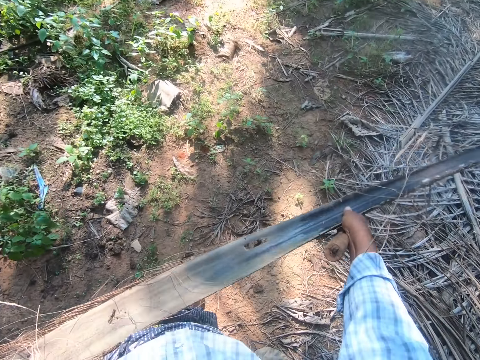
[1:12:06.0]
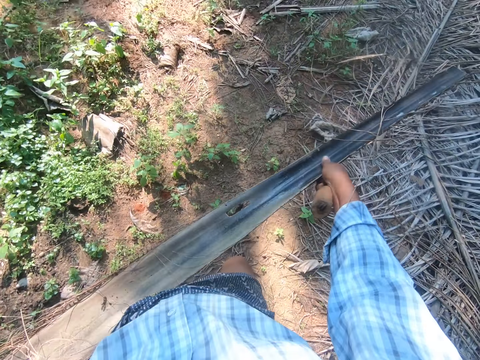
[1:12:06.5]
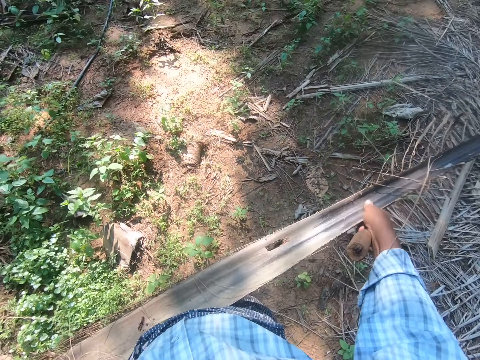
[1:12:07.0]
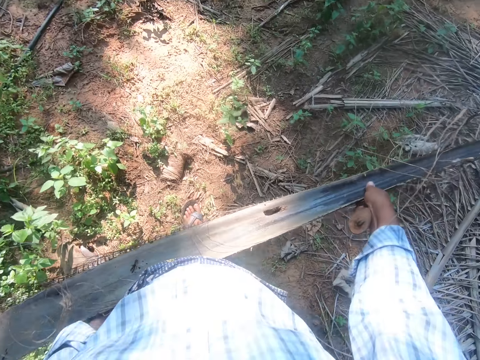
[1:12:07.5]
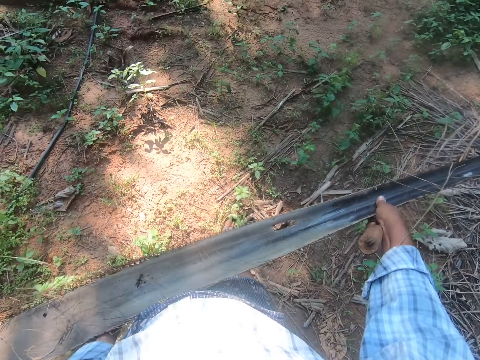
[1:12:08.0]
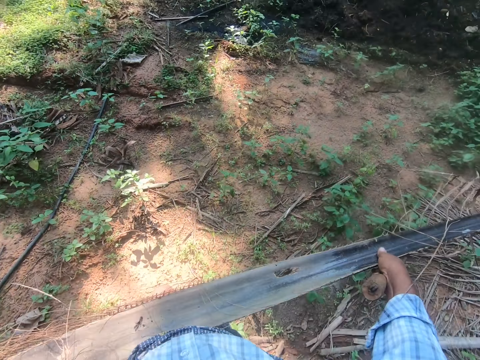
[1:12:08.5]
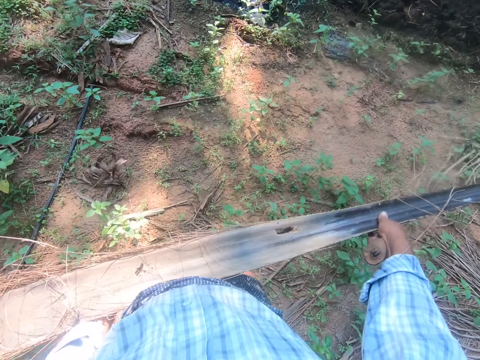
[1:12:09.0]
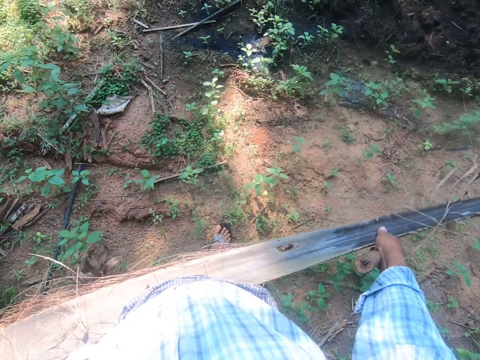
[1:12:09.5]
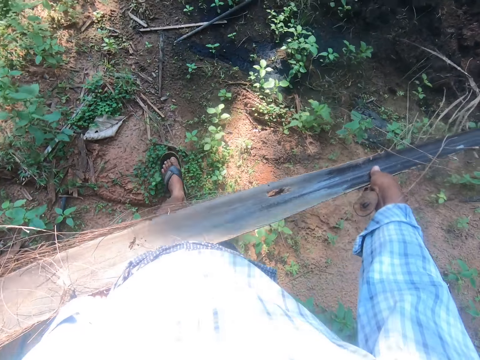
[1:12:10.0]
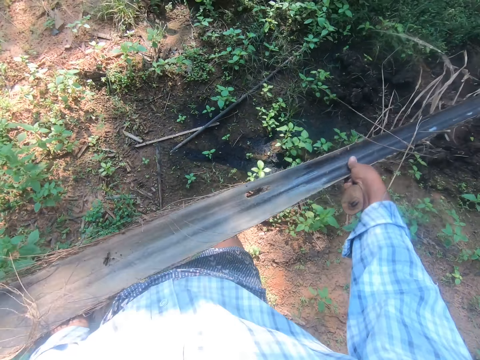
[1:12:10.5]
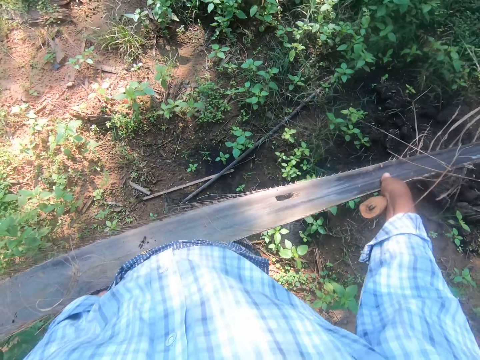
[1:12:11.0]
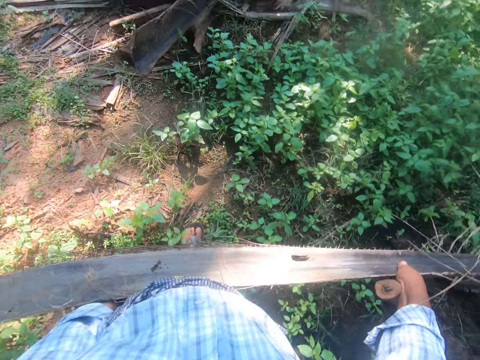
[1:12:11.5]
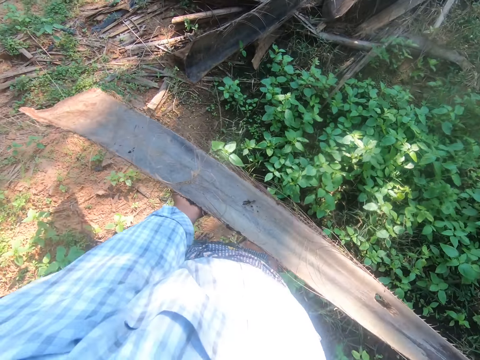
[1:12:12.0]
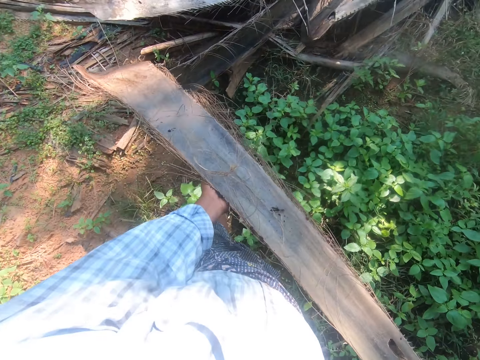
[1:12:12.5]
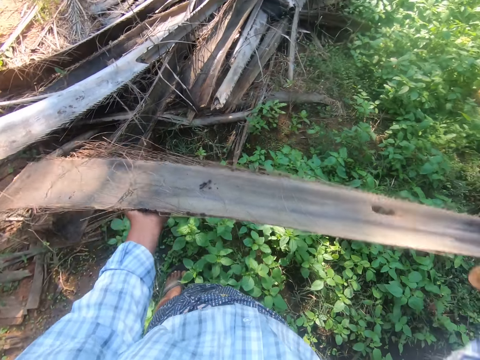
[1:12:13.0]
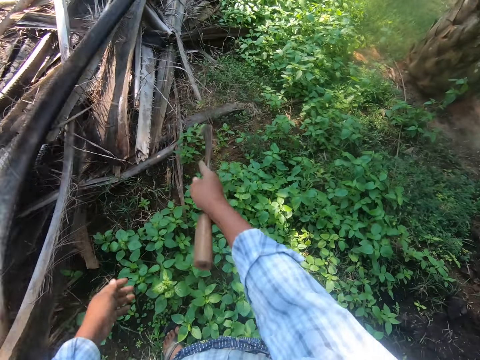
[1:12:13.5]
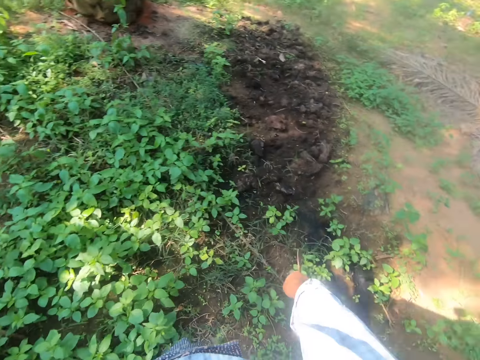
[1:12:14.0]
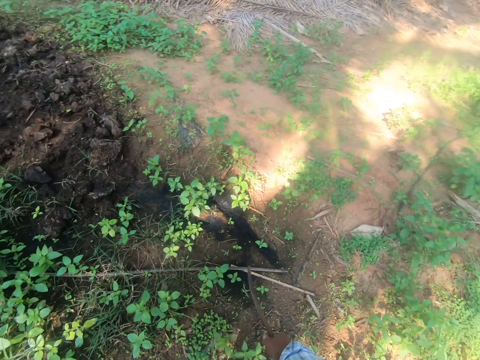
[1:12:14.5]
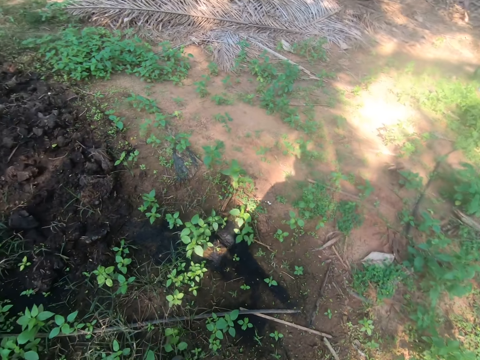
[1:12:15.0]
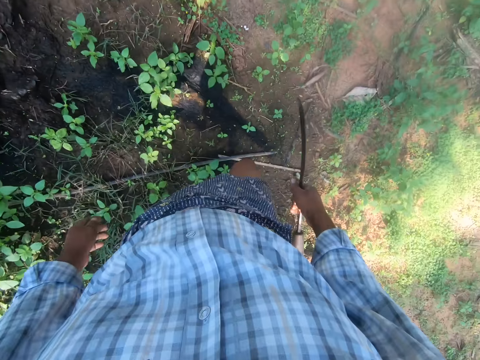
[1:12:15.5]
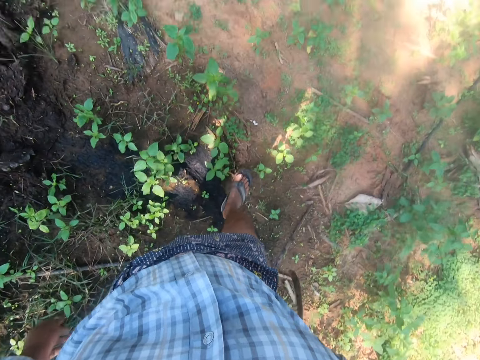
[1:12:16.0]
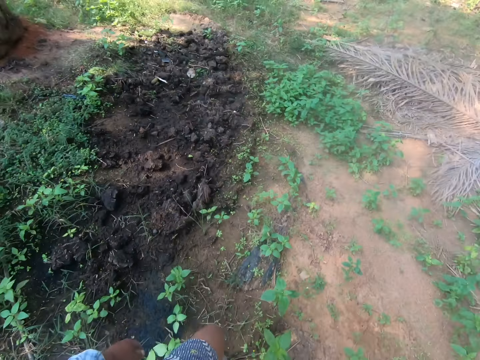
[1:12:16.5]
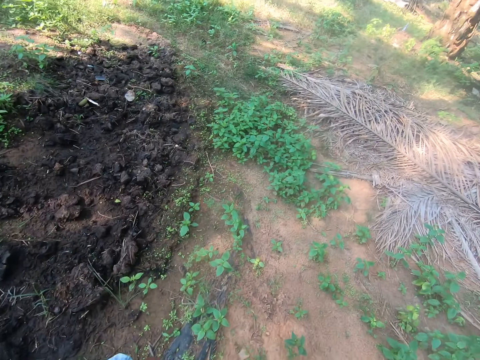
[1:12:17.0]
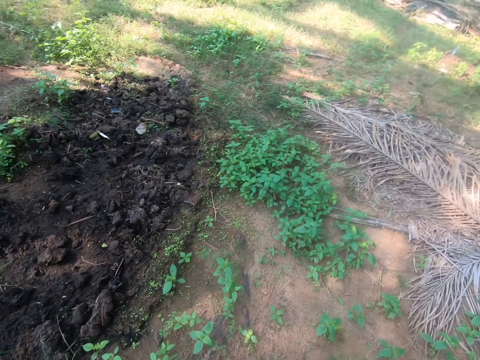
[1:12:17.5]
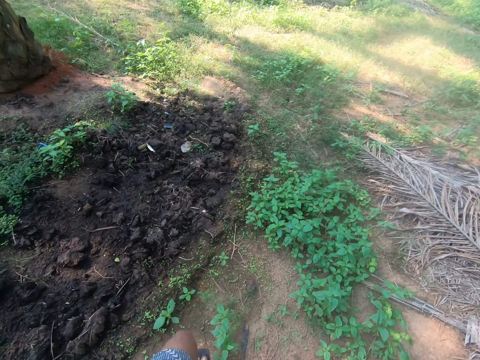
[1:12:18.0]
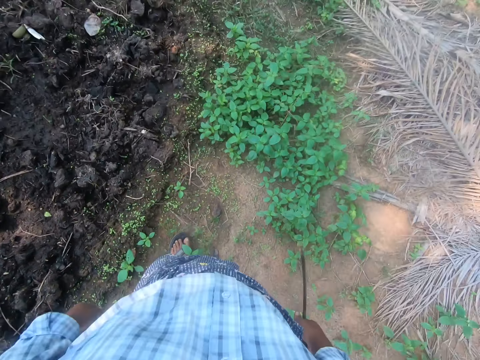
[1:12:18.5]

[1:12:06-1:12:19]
The camera wearer drops the palm frond on a pile of palm fronds on the ground.

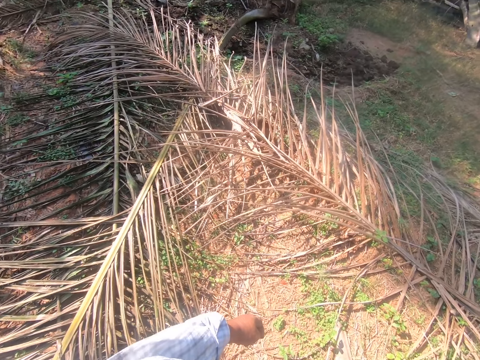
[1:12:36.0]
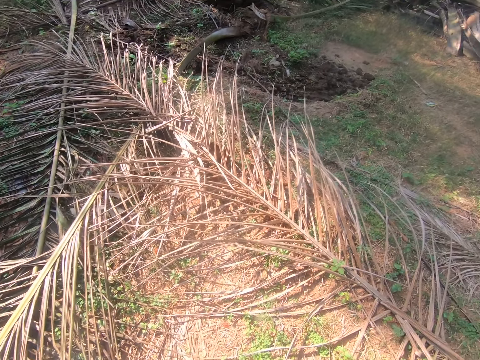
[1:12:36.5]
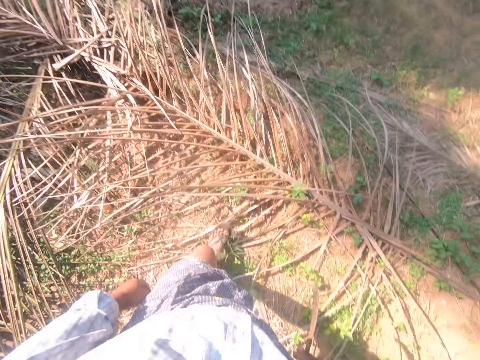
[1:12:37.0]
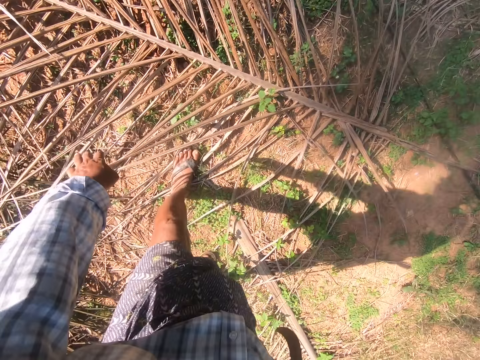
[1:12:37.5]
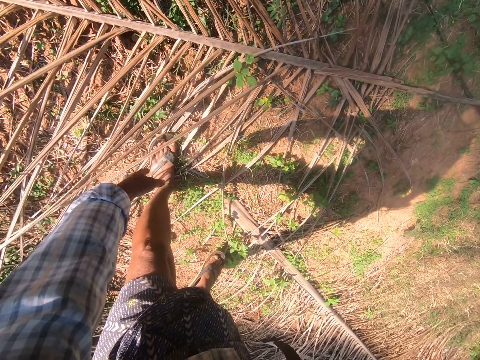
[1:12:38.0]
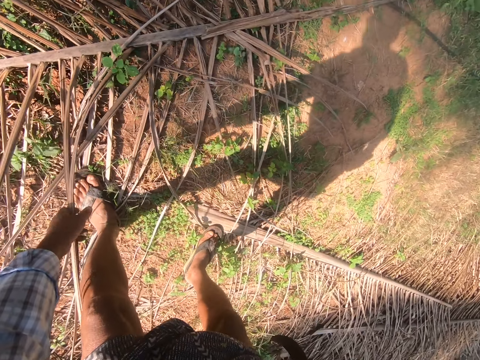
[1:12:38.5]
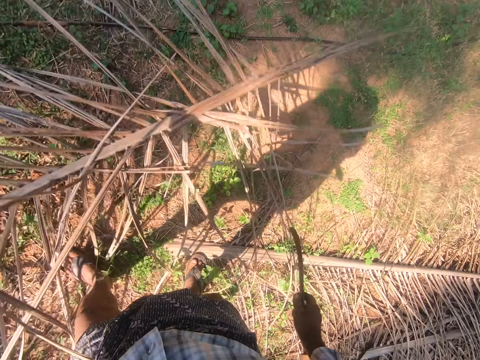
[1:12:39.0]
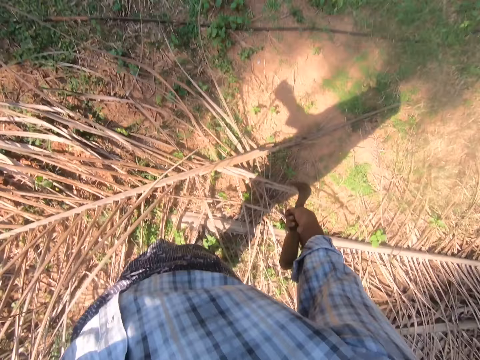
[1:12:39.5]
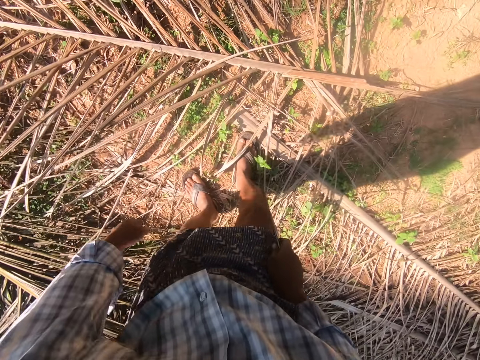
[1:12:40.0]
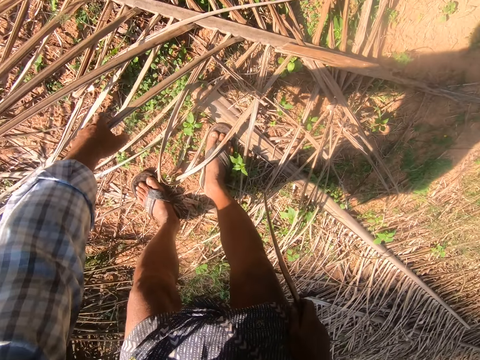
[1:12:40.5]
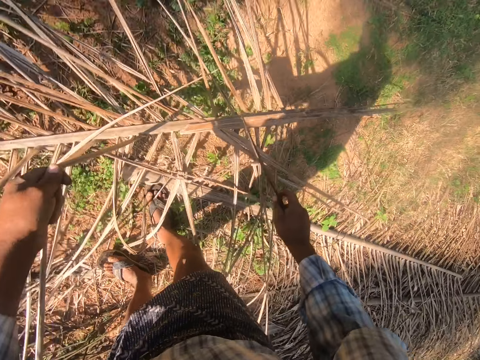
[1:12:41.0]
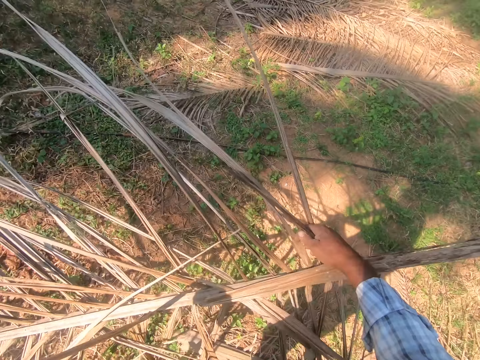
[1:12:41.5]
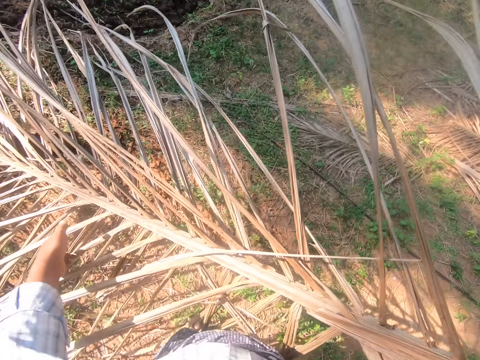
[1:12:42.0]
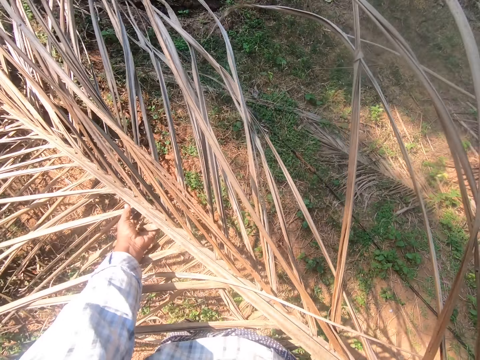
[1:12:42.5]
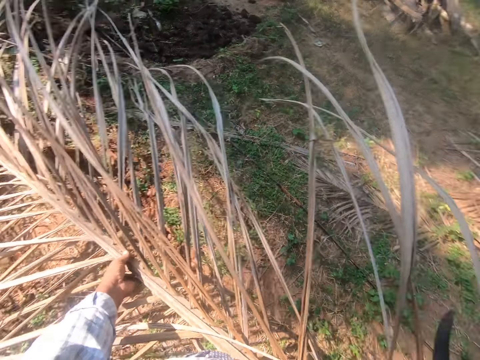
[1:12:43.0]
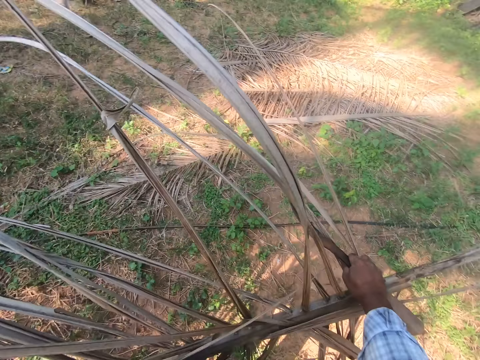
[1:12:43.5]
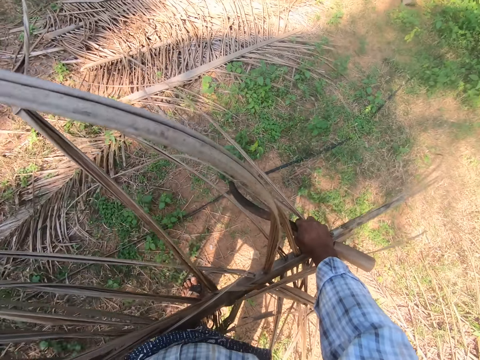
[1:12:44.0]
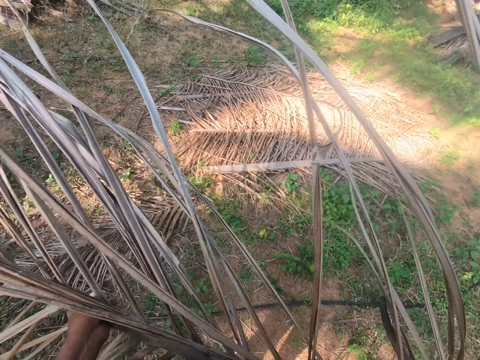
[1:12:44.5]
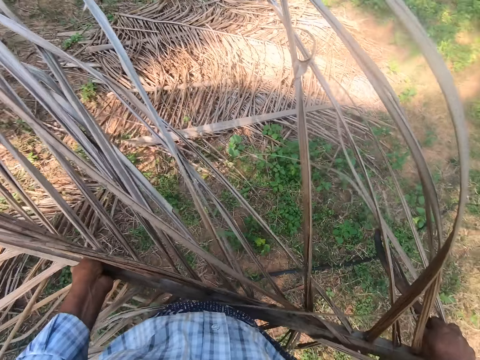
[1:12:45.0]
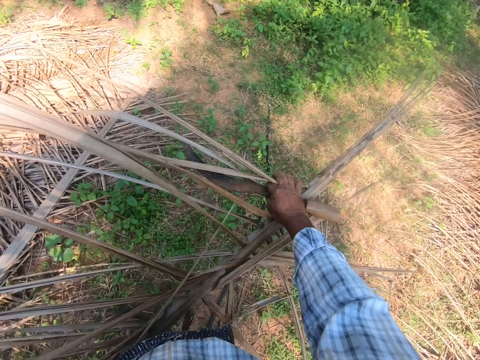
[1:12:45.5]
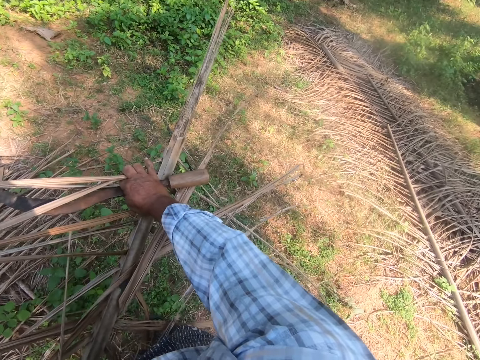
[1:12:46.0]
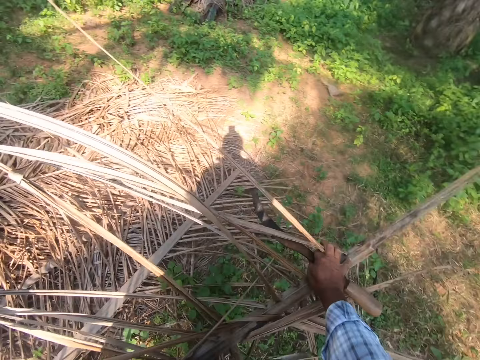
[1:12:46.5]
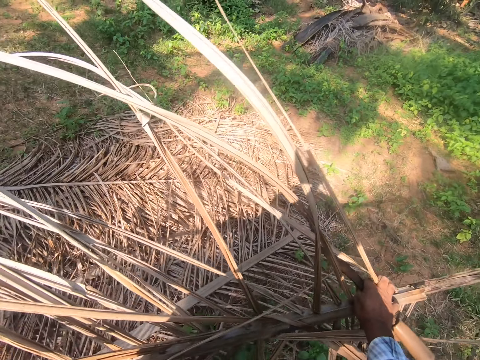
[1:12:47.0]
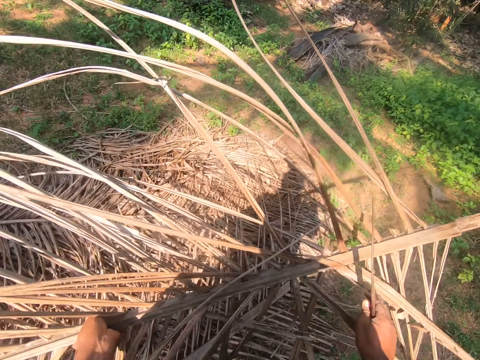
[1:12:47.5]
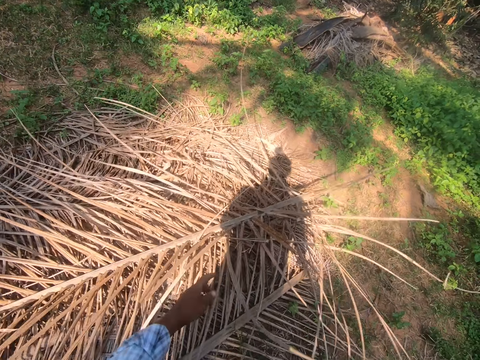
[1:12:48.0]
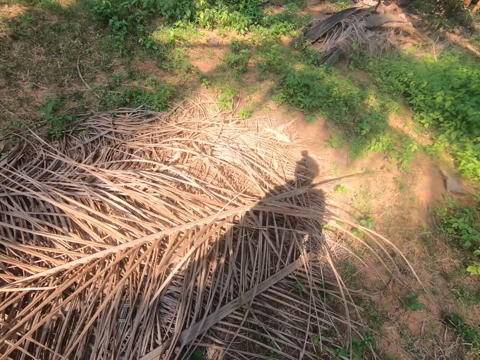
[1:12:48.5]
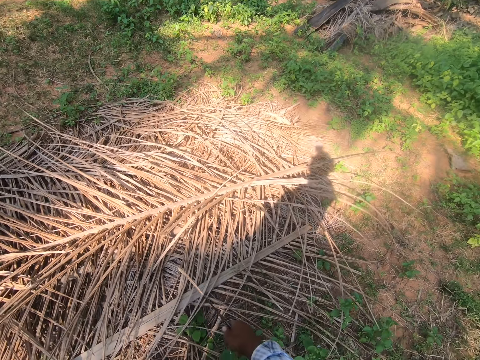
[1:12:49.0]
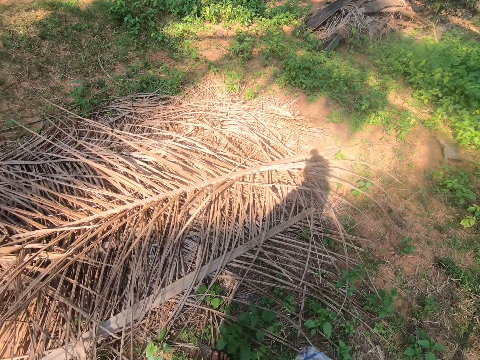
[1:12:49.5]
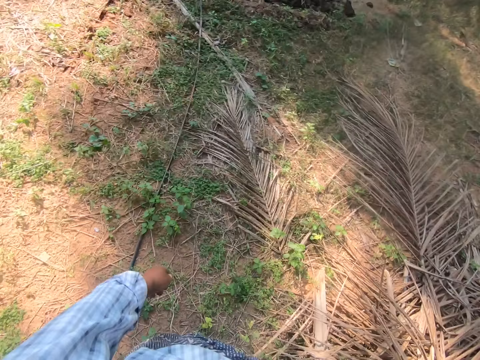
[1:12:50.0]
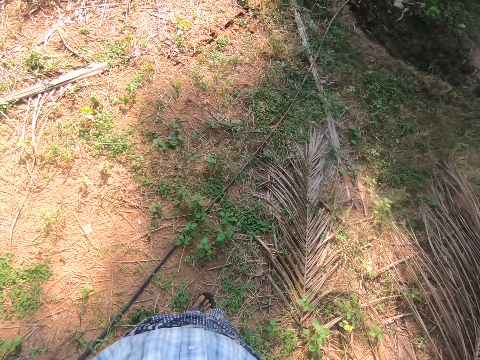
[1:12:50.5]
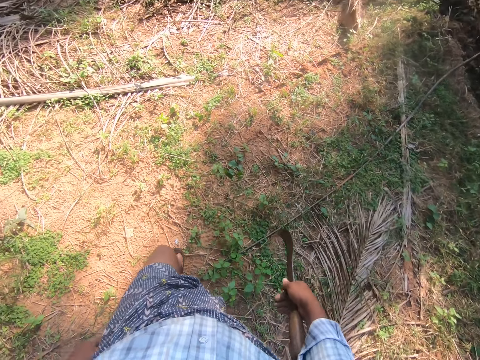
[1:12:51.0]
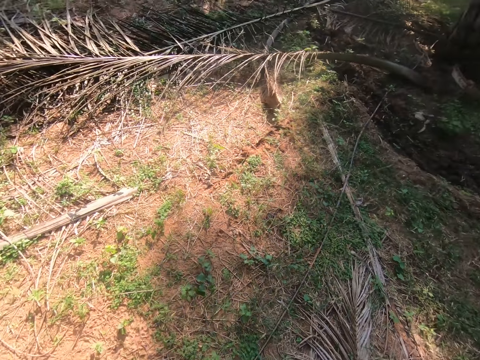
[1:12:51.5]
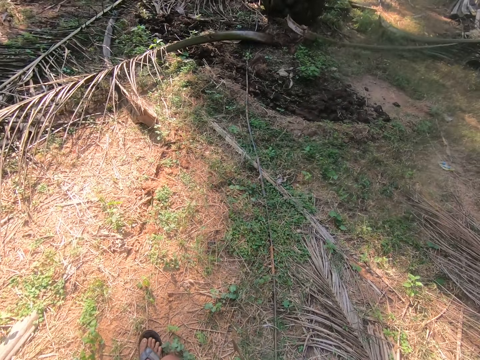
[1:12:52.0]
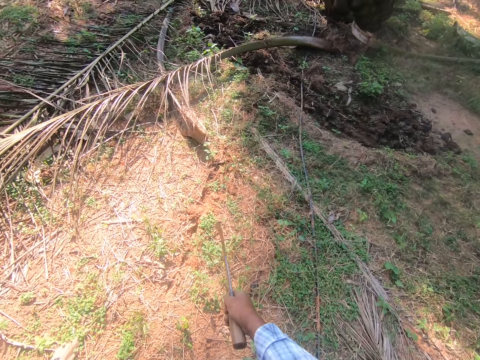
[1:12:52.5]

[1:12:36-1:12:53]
The camera wearer picks up the palm branch. He throws the palm branch. He picks up the palm branch. He lifts the palm frond with his left hand. He holds the palm frond with his right hand. He holds the palm frond with both hands. He steps forward. He moves the palm frond from one part of the farm to another with both hands. He tosses the palm frond on a pile of palm fronds with both hands. He walks from one part of the farm to another with the sickle in his right hand.
